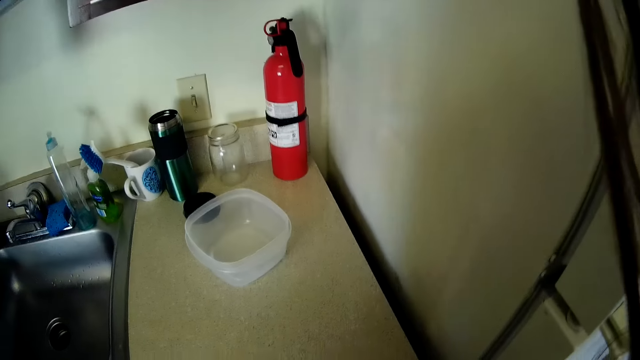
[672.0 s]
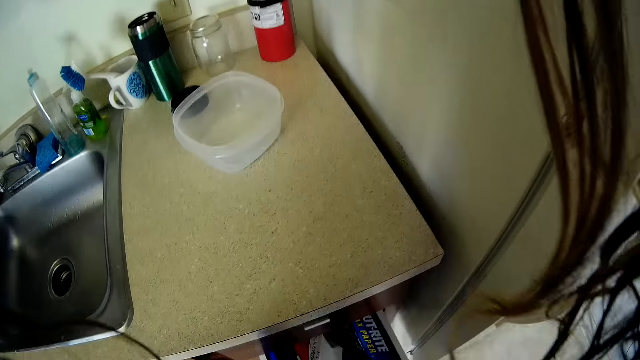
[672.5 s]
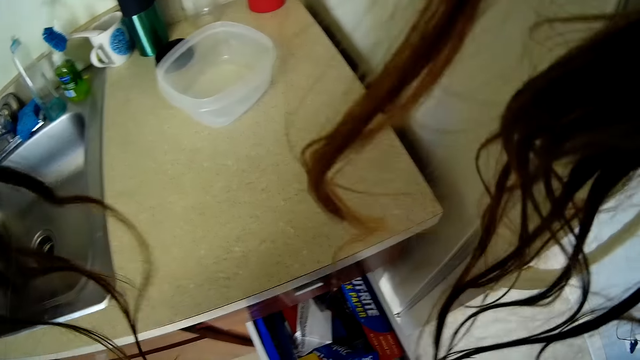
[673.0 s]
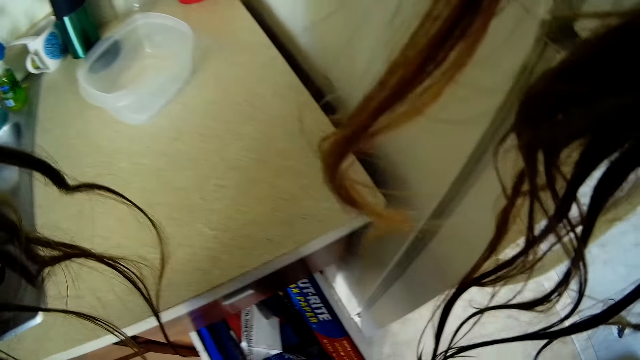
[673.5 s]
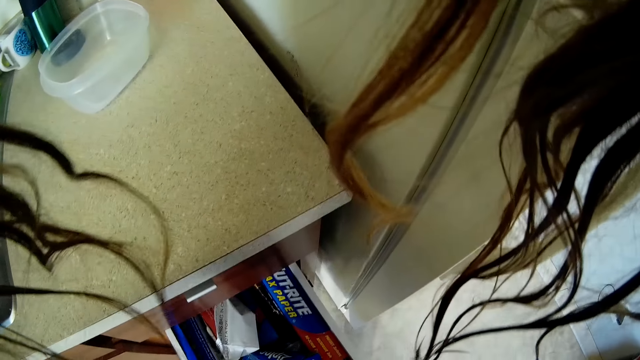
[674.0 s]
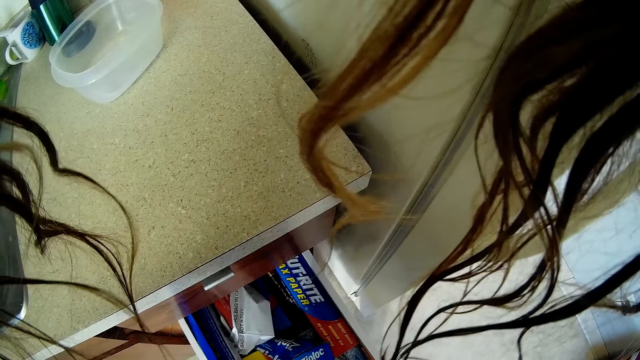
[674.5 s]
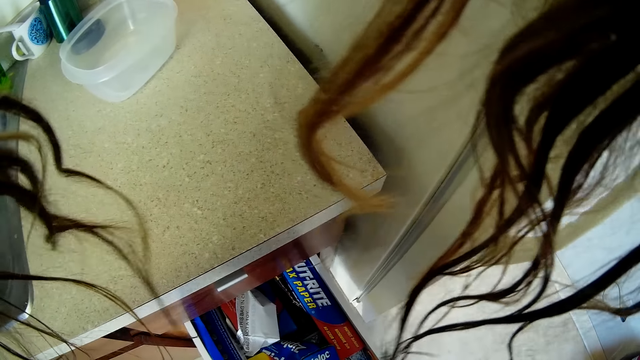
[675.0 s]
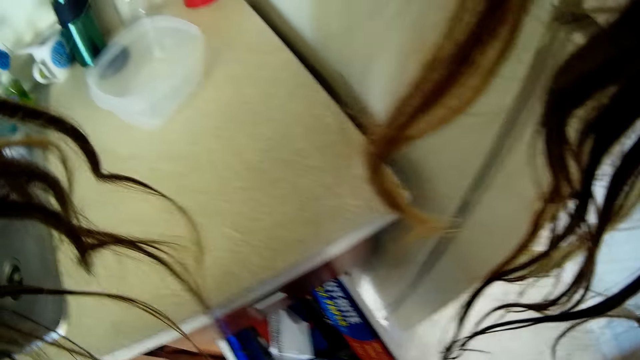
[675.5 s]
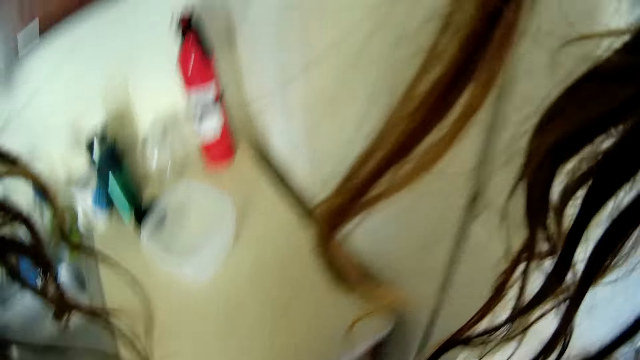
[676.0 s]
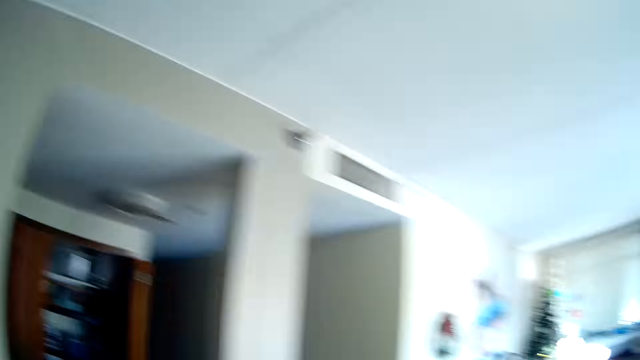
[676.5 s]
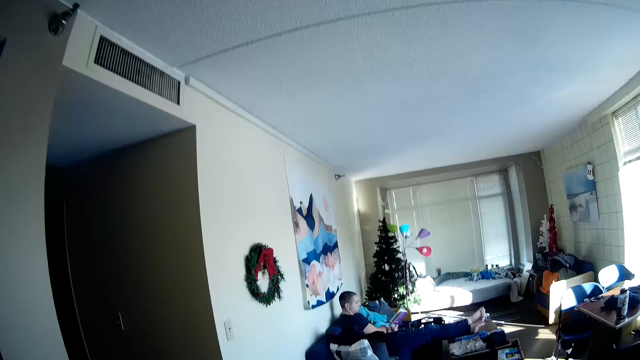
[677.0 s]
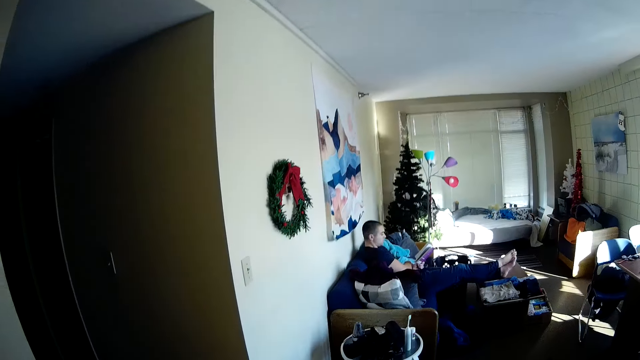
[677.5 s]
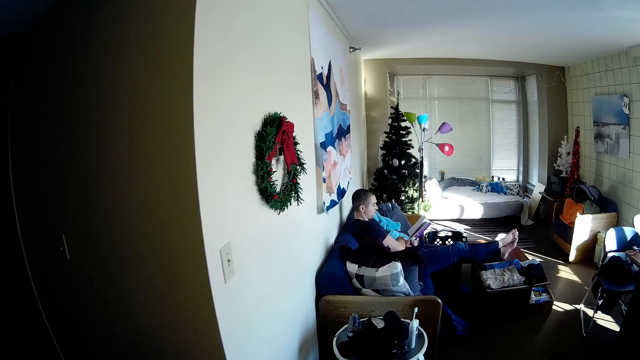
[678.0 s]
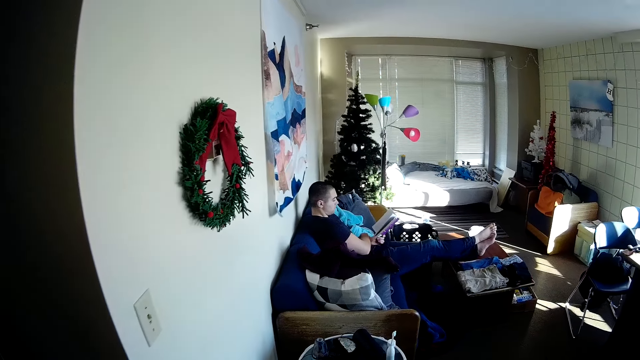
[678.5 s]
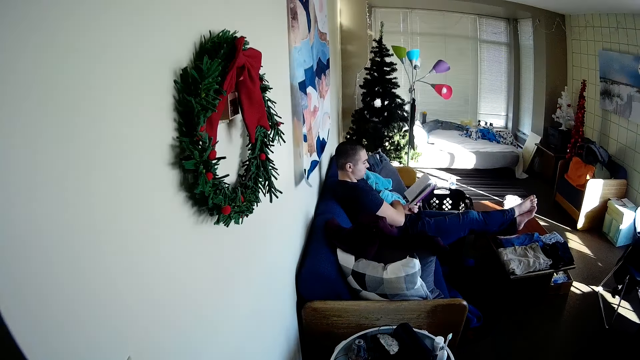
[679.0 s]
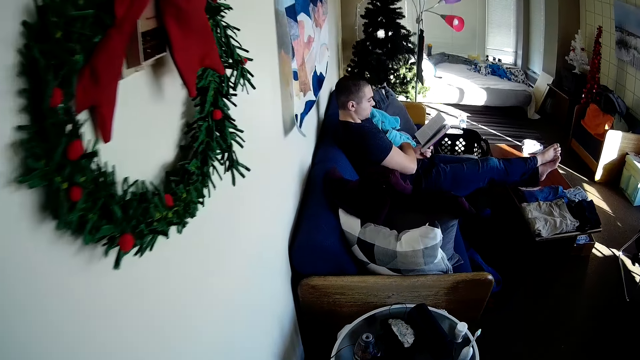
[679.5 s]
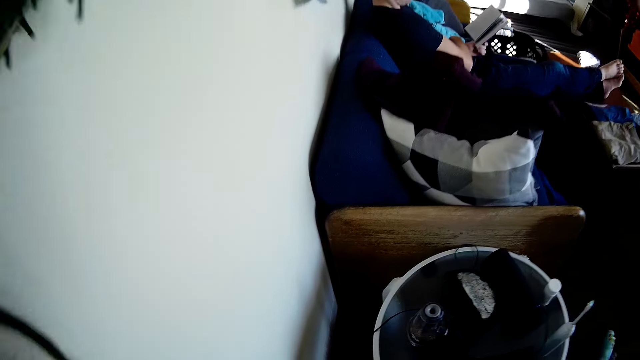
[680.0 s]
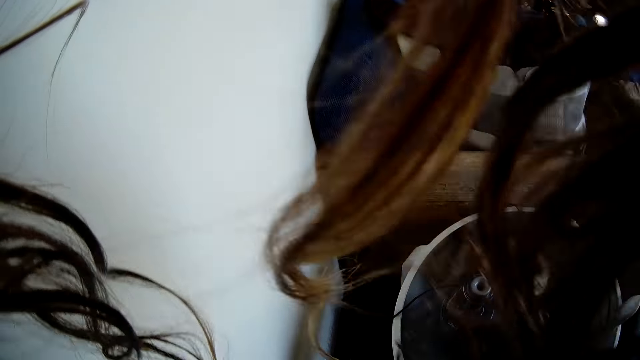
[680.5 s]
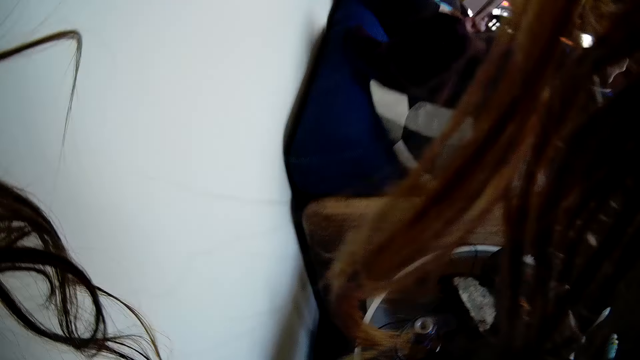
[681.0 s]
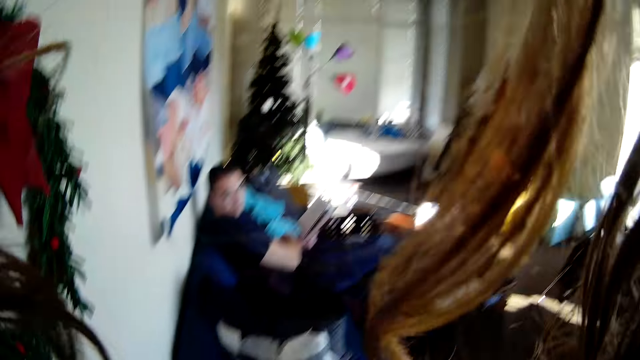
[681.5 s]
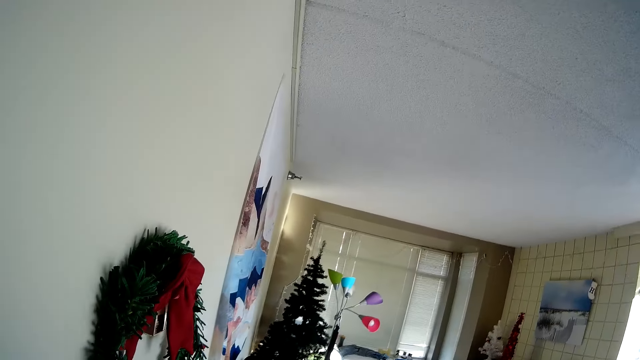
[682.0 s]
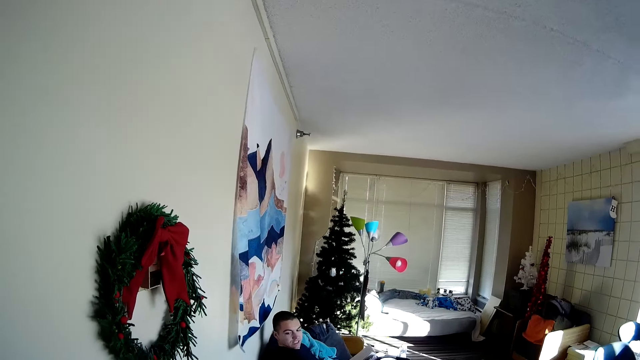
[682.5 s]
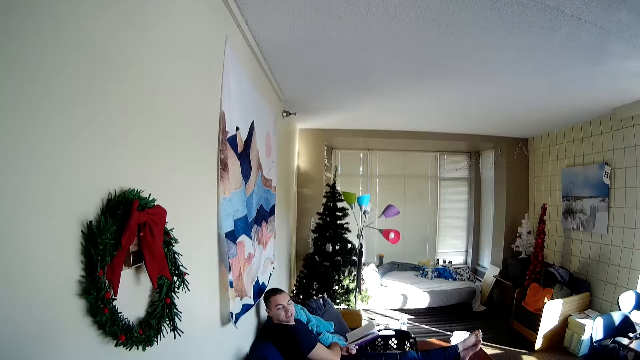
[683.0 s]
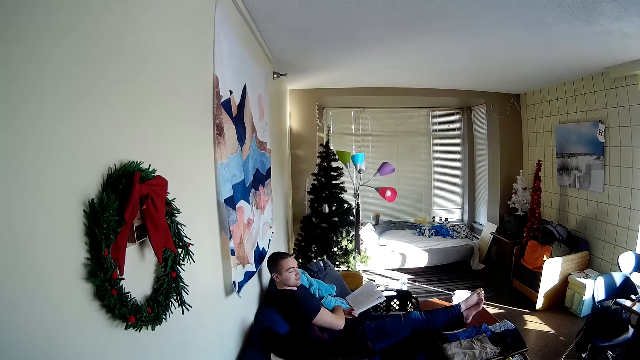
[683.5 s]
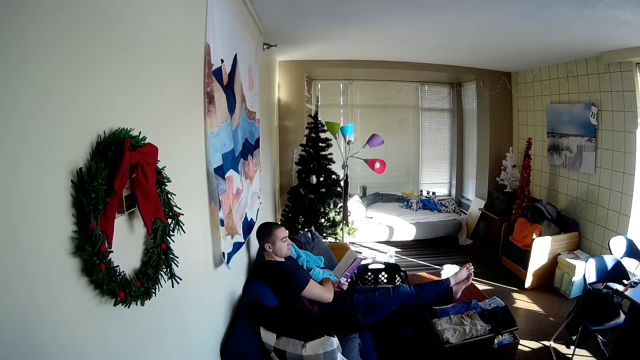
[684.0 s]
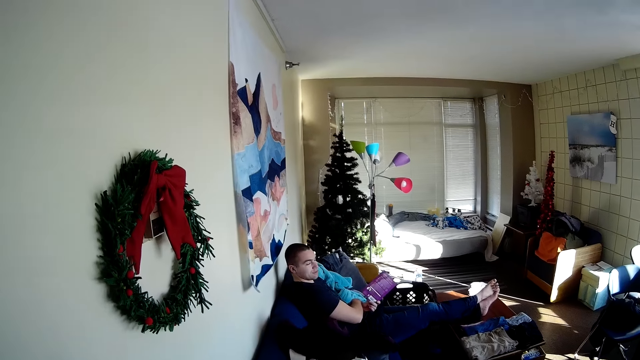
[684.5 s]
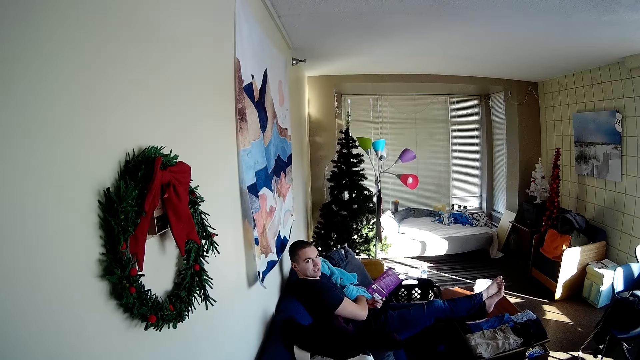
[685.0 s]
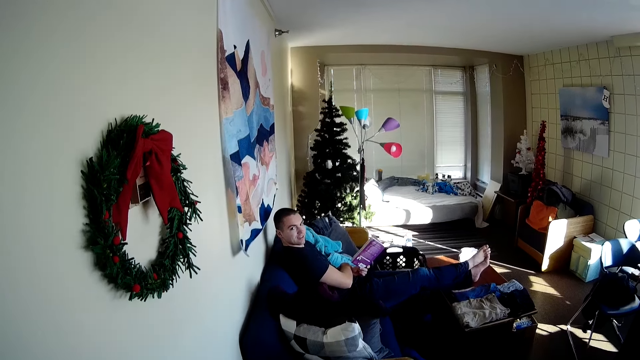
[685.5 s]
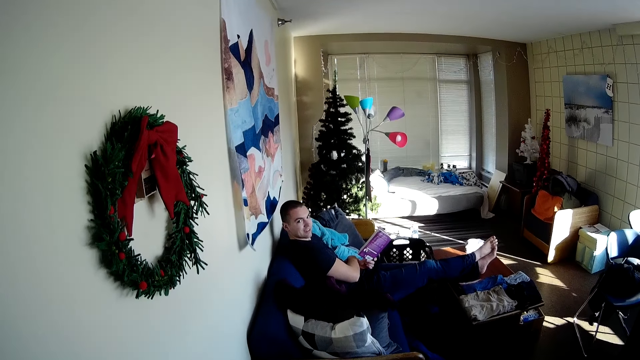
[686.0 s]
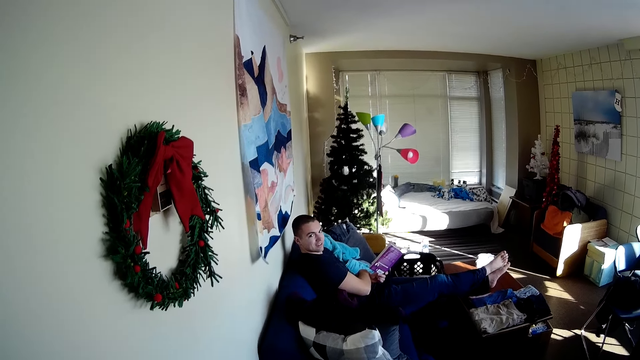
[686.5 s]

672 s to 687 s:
The camera wearer picks up something. They walk around. They pick up something. A man talks to the camera wearer.

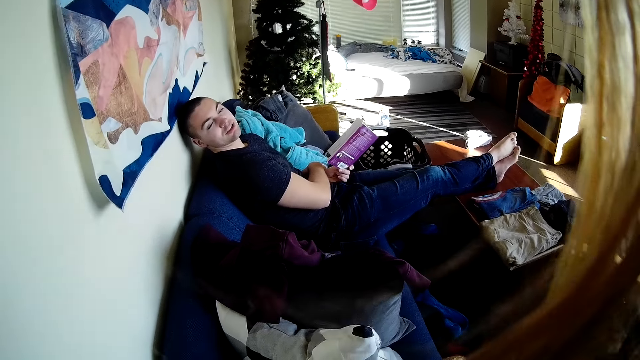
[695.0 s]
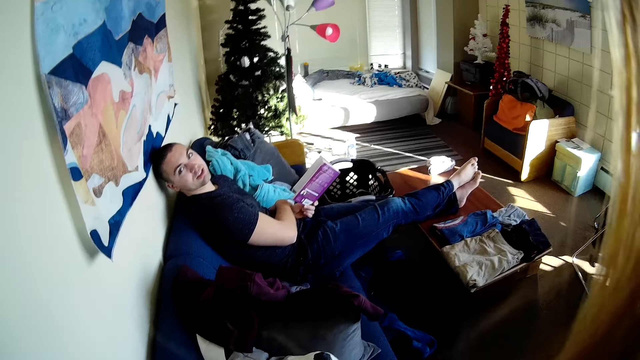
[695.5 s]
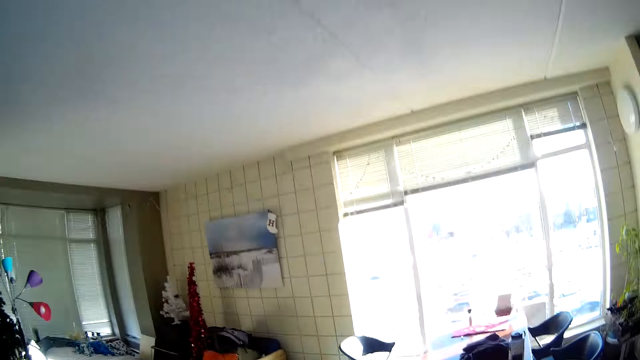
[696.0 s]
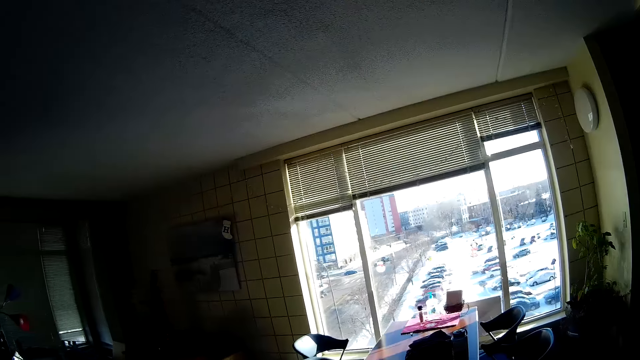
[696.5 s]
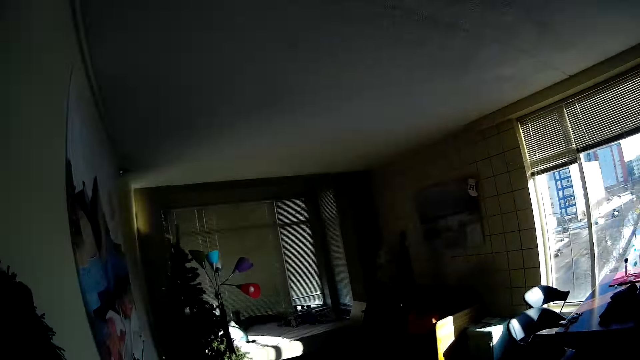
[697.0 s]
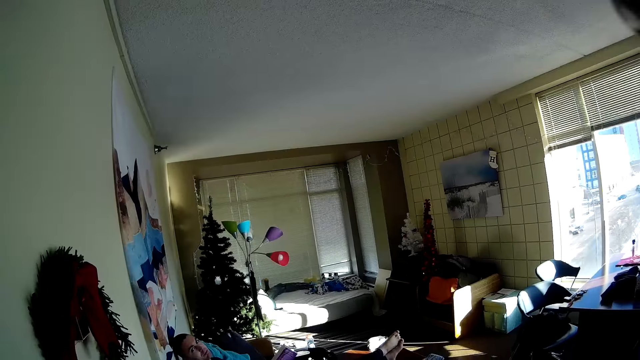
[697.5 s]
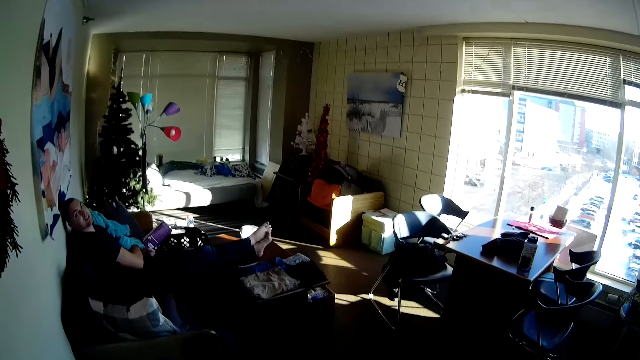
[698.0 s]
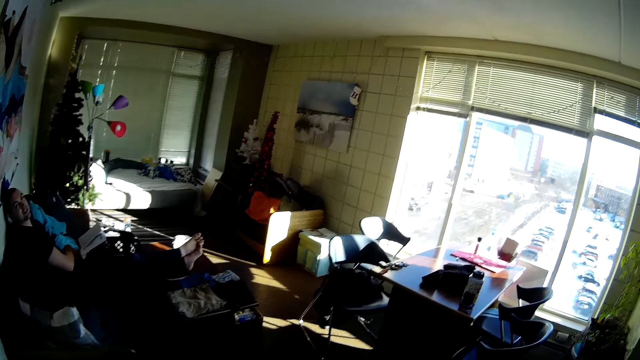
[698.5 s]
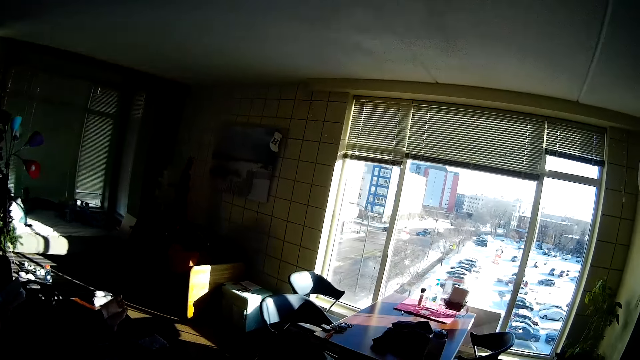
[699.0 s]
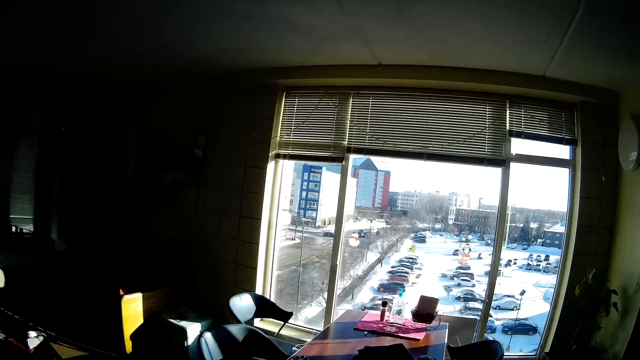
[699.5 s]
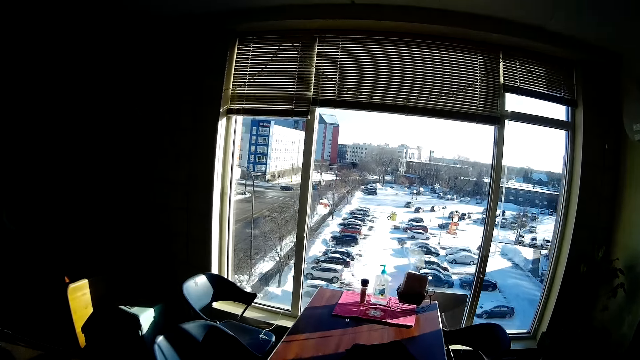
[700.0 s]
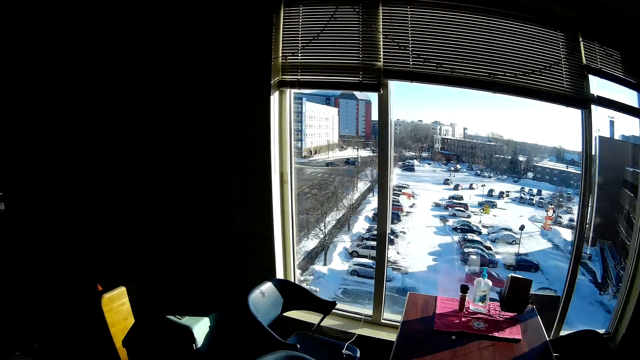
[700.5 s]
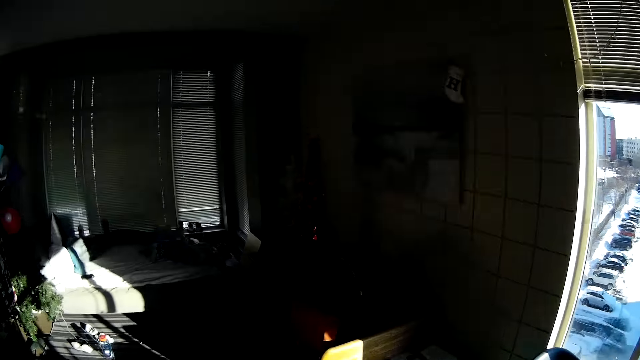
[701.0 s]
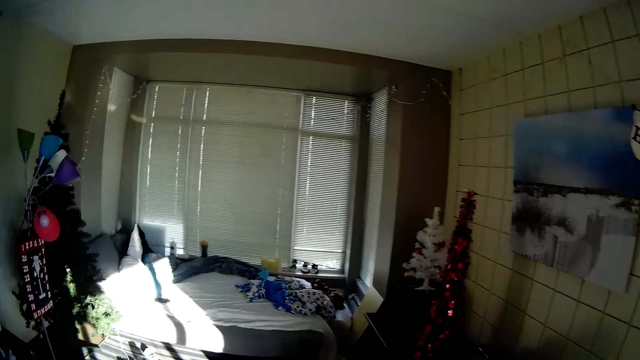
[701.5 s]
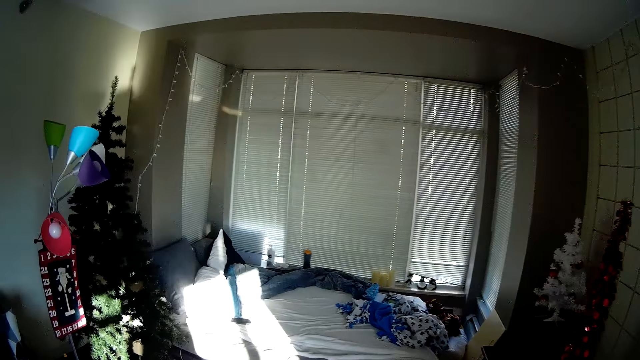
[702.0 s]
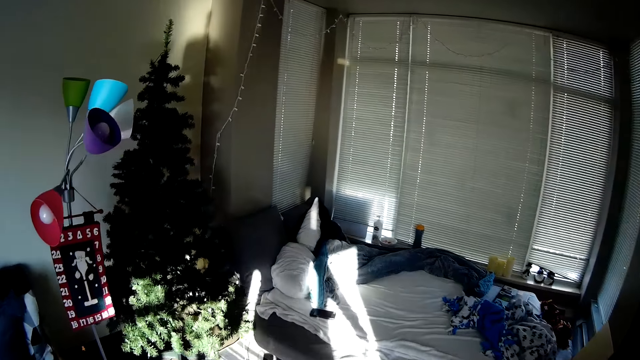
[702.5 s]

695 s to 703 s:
A person is holding a book. The camera wearer looks around. They walk around.
